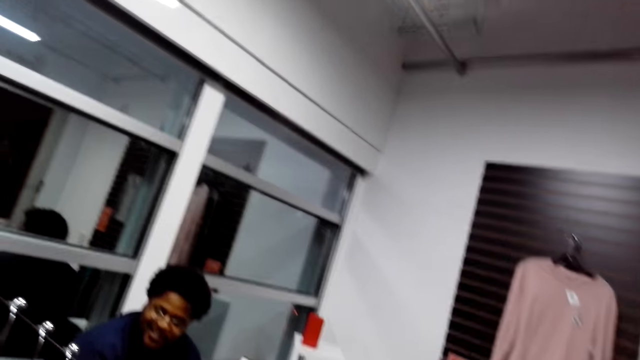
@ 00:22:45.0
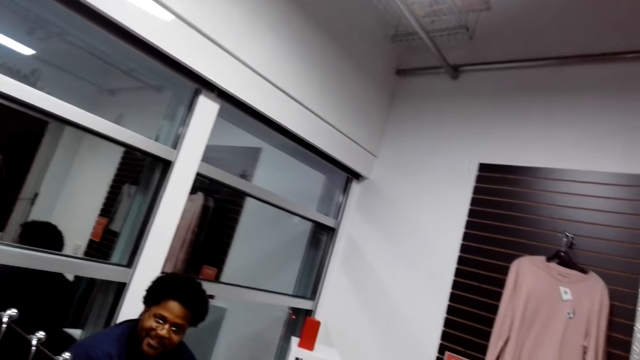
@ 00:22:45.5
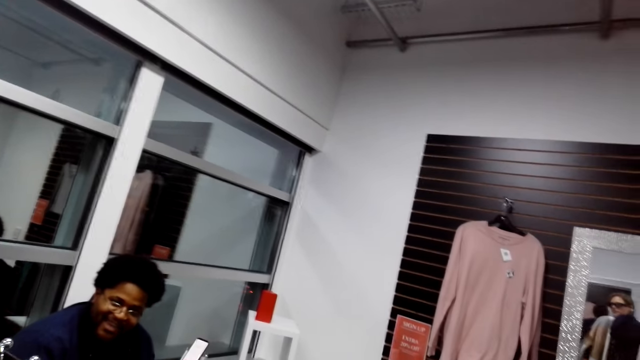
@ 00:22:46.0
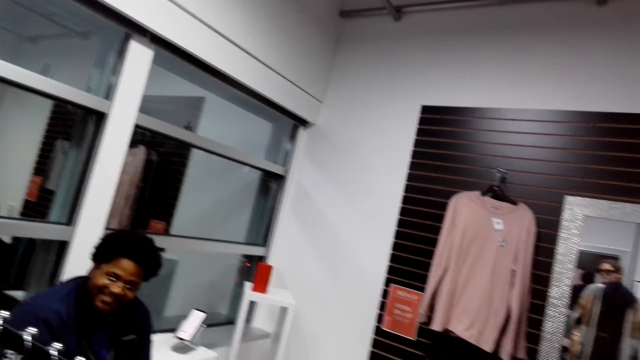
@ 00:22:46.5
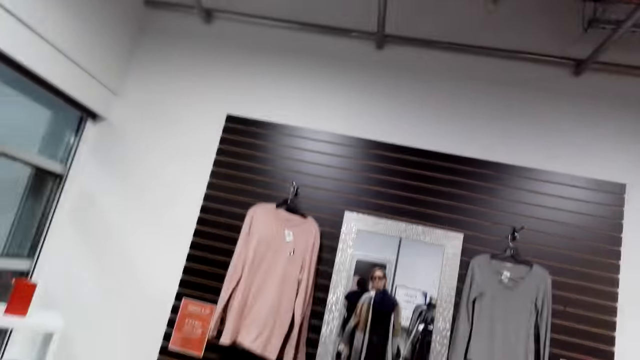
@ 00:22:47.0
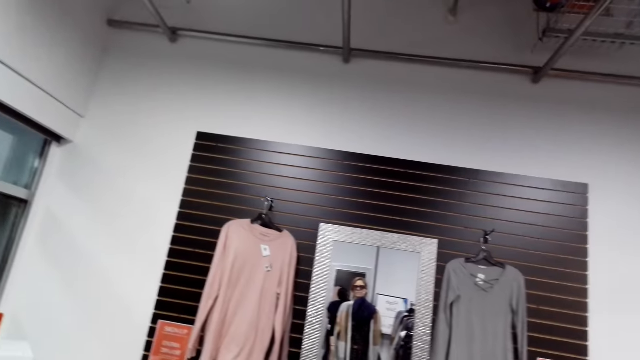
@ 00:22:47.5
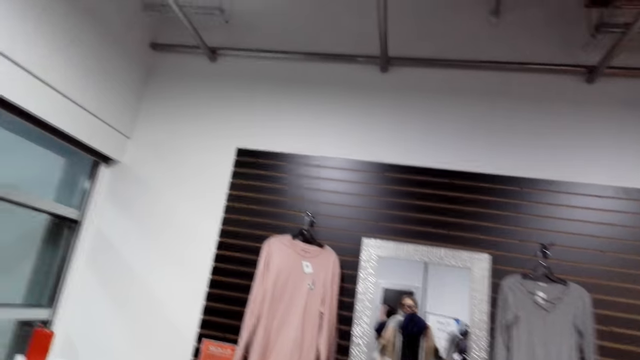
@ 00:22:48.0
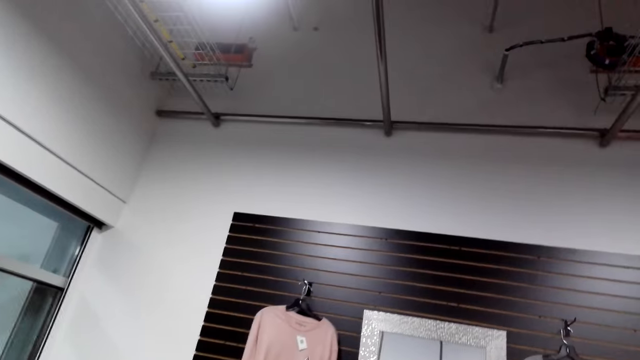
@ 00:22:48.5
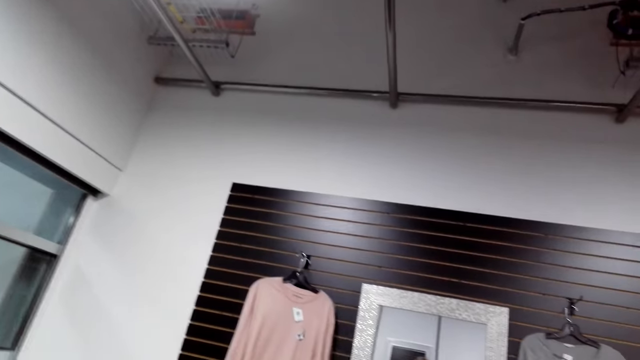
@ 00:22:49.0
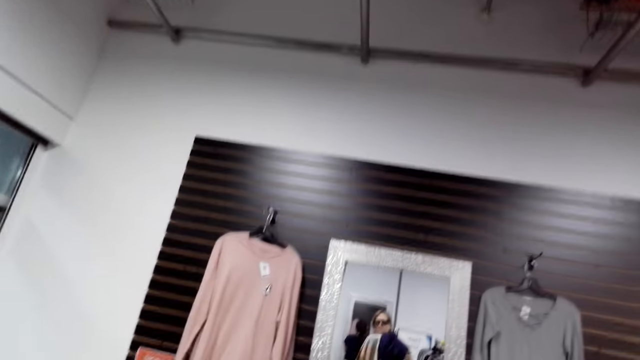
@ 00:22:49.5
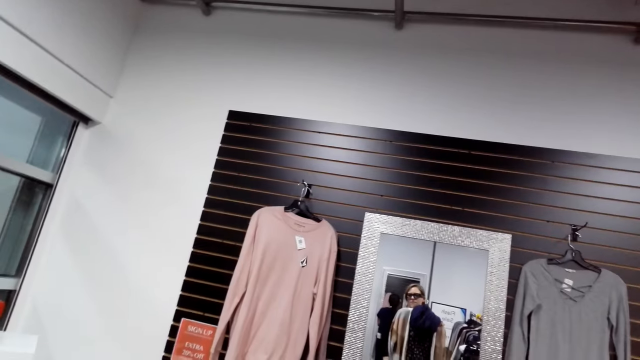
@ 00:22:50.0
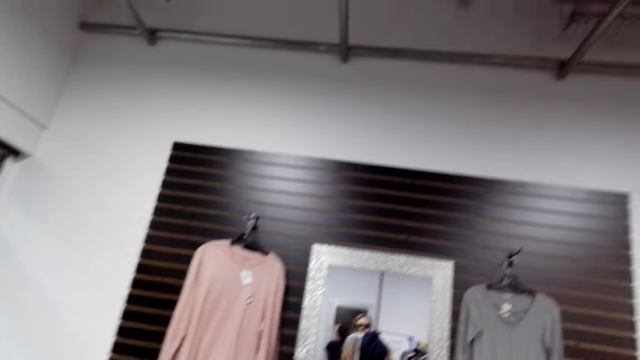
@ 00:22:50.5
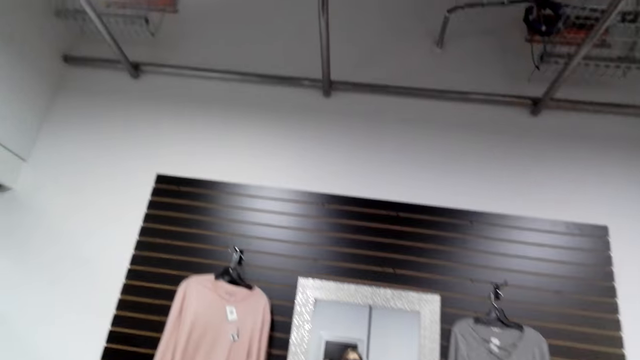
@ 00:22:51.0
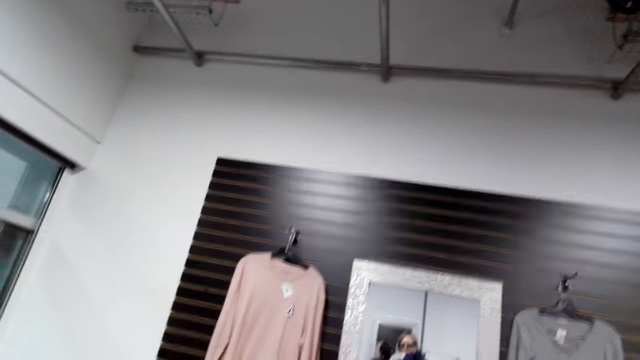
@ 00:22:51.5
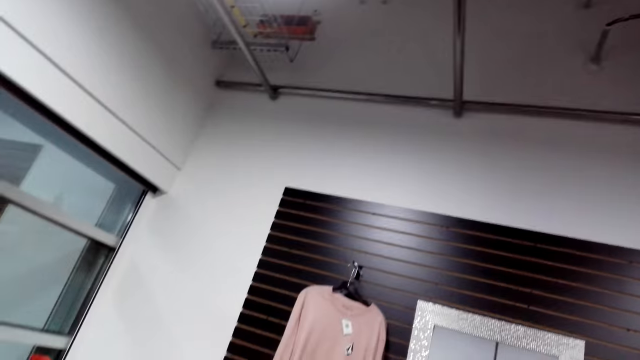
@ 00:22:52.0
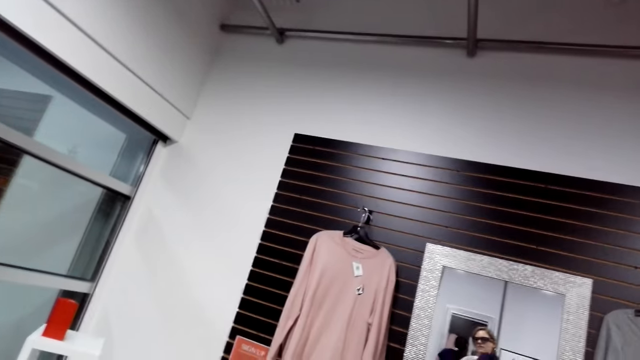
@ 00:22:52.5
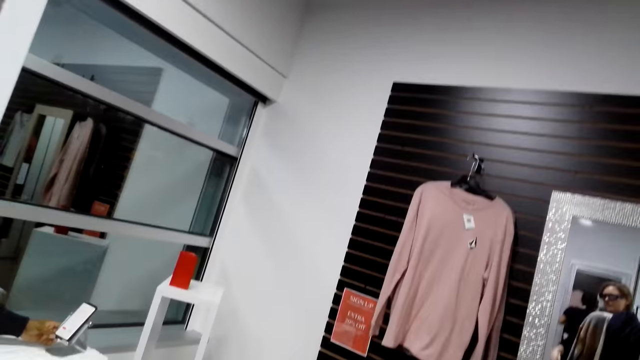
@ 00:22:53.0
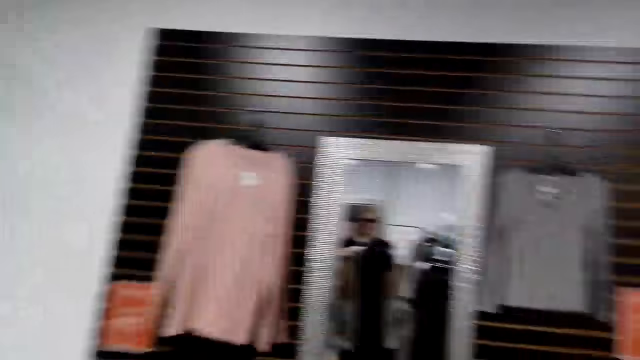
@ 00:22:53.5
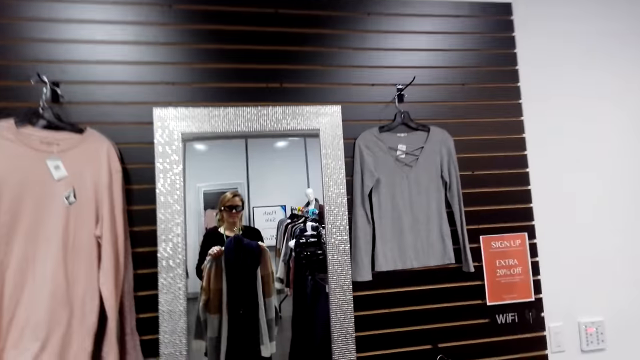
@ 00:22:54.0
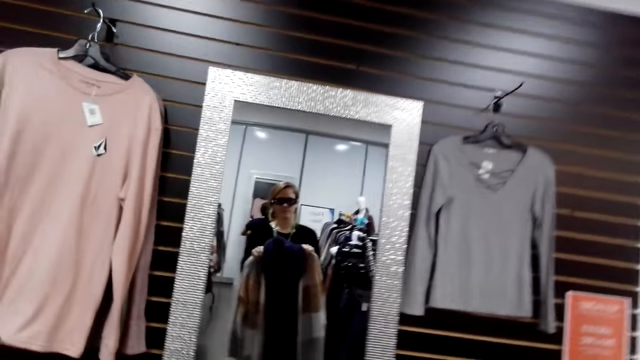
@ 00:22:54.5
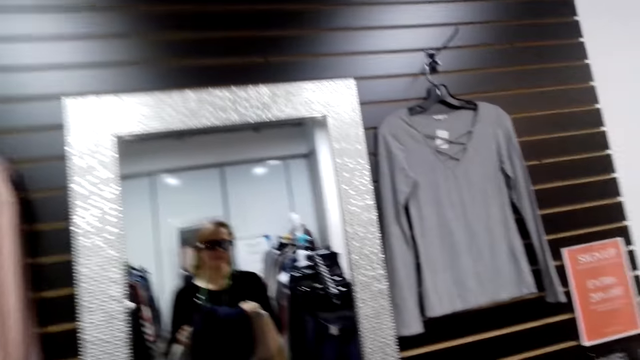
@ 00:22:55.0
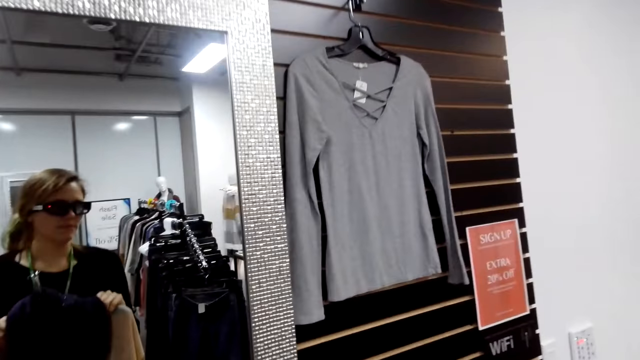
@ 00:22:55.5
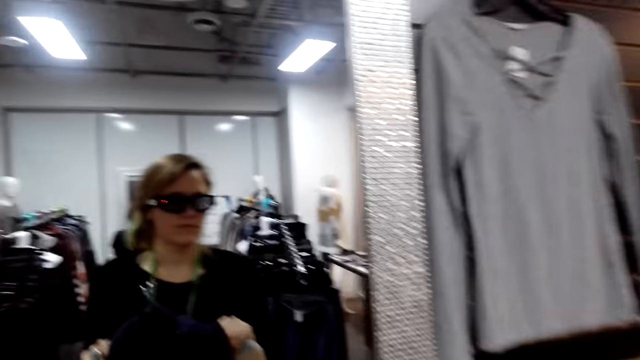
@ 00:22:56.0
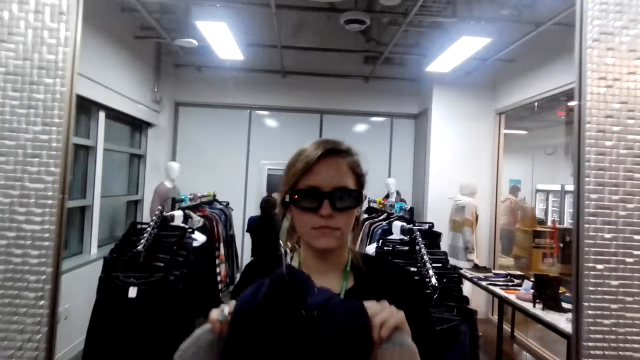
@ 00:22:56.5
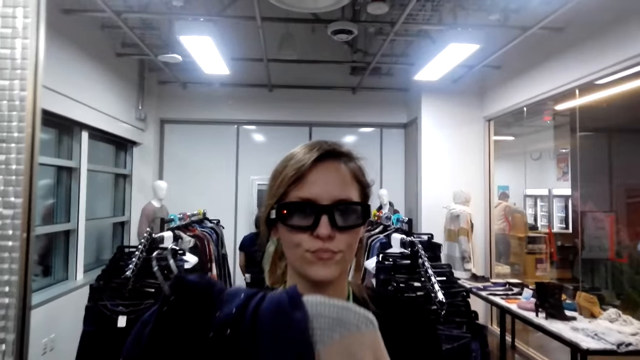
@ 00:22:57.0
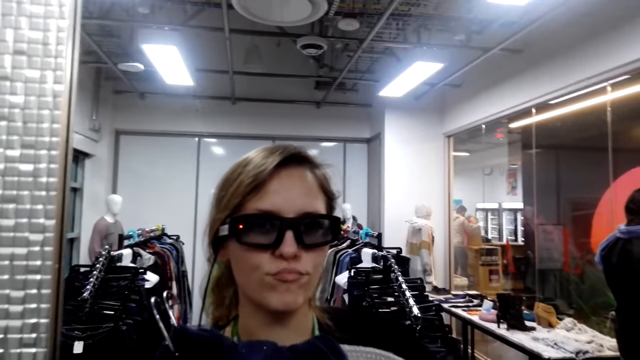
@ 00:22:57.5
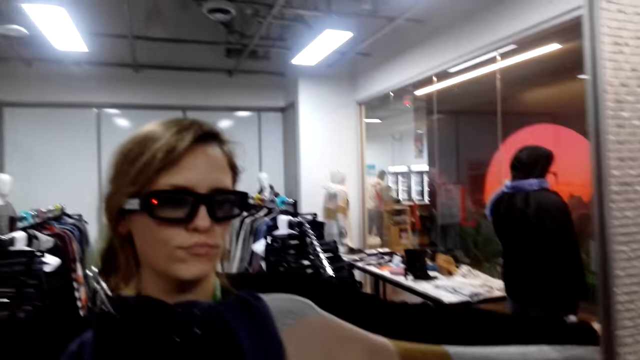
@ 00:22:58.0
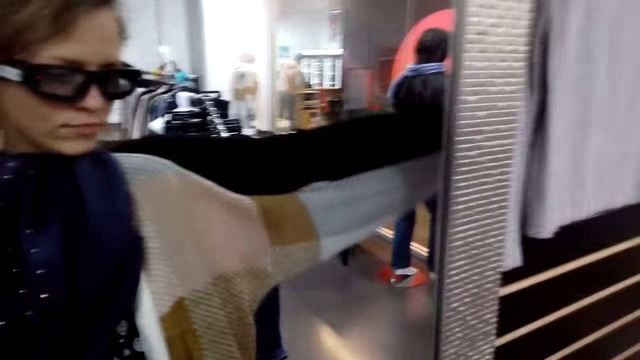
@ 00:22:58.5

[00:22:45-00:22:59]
Another man sits against the wall. The camera wearer turns around. They stop walking. They hold a cloth. The man holds a phone. The camera wearer turns around. They walk to the mirror, turn to the side and hold the cloth.

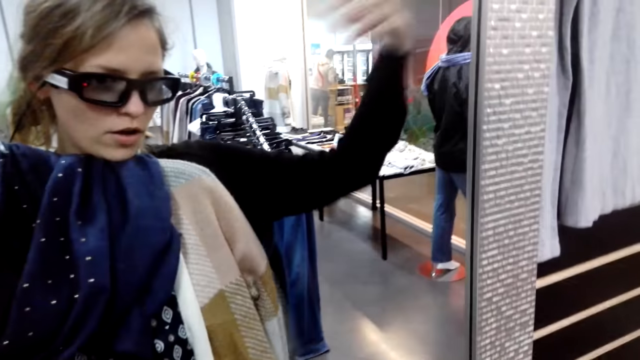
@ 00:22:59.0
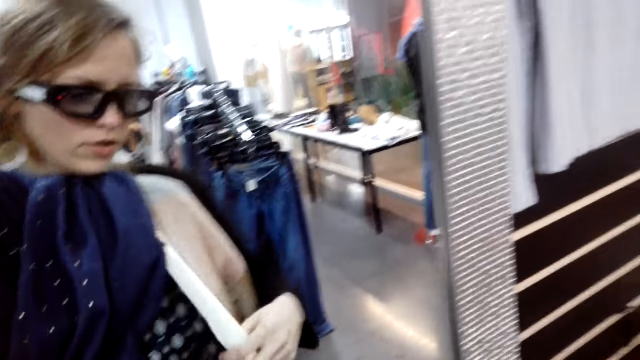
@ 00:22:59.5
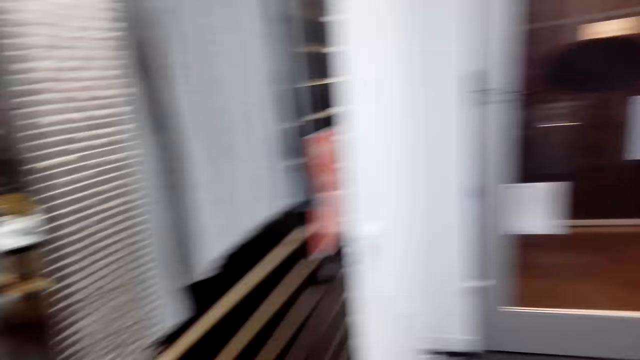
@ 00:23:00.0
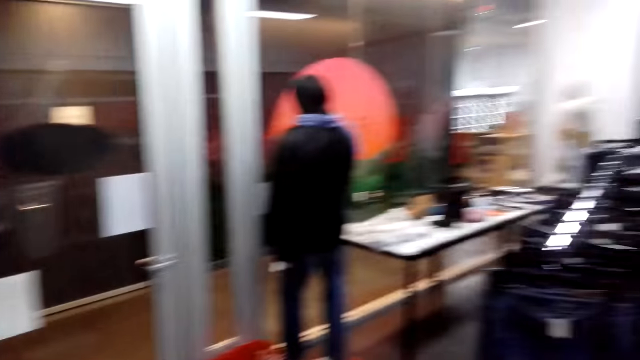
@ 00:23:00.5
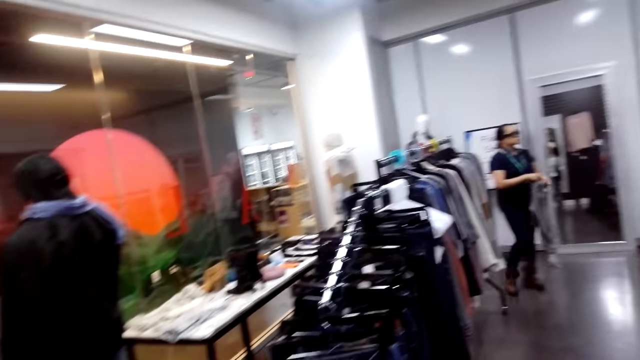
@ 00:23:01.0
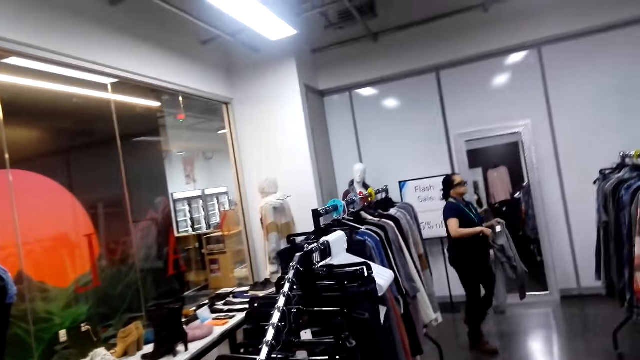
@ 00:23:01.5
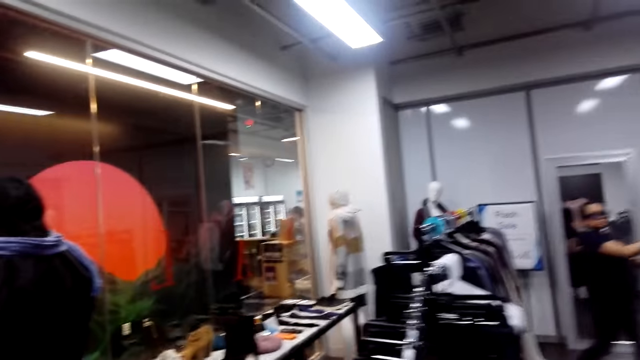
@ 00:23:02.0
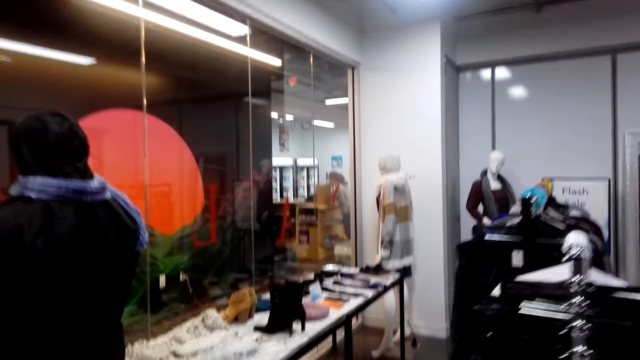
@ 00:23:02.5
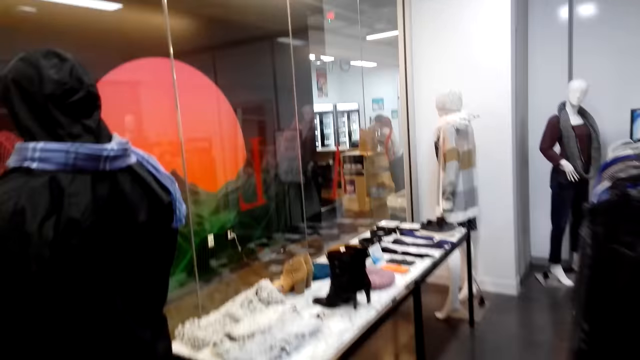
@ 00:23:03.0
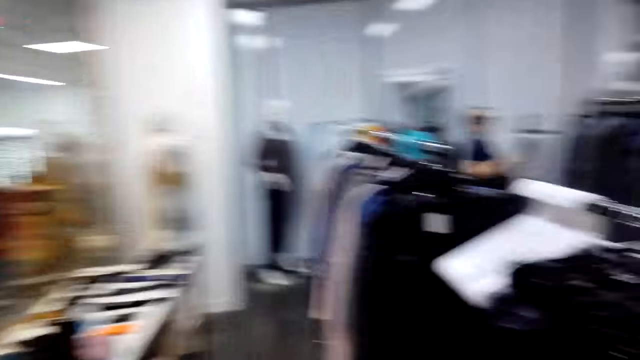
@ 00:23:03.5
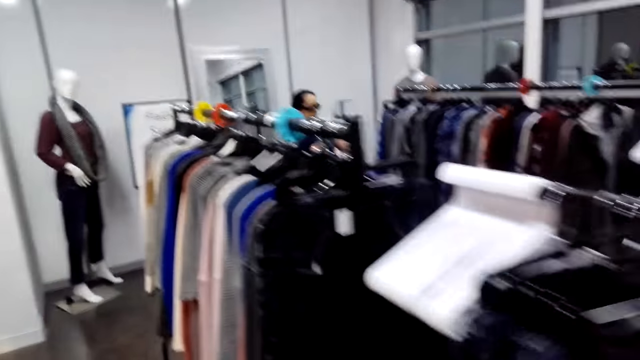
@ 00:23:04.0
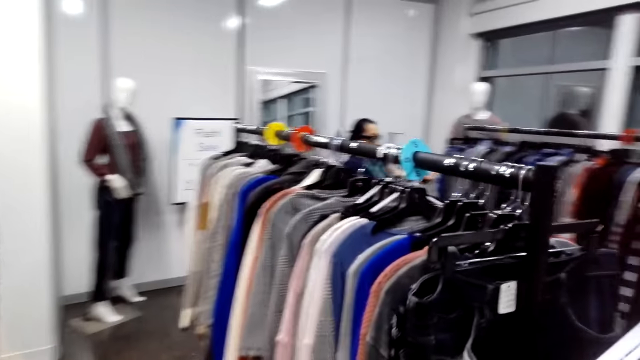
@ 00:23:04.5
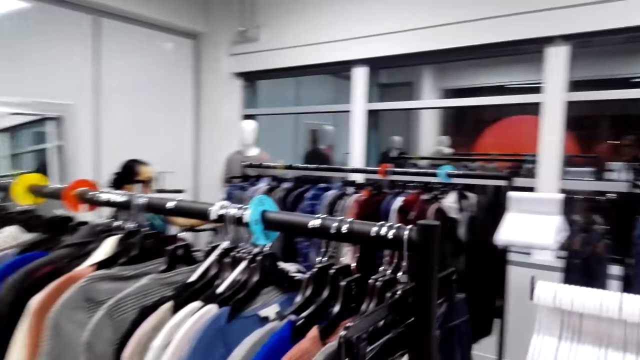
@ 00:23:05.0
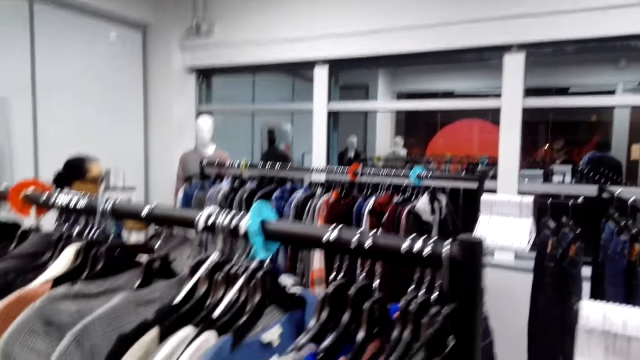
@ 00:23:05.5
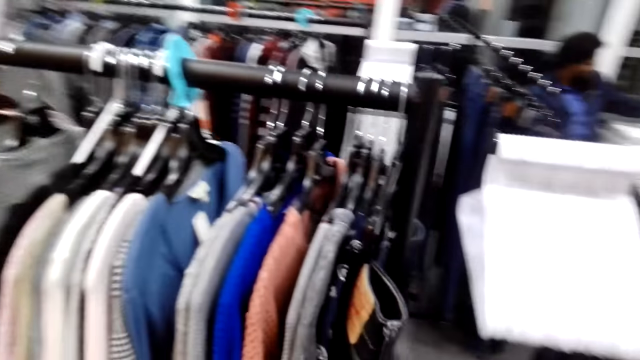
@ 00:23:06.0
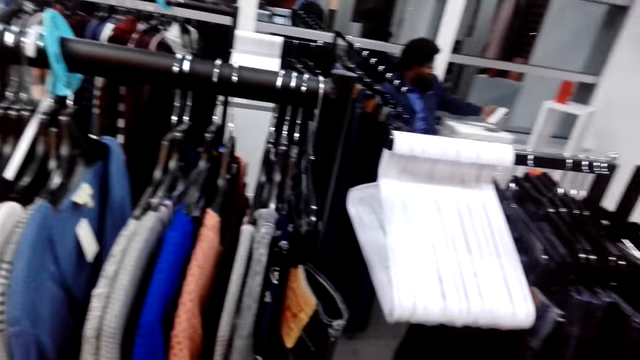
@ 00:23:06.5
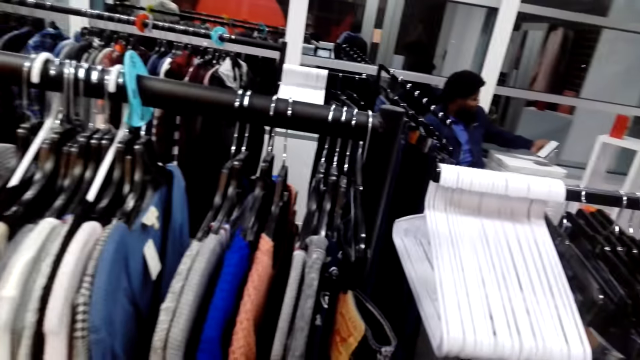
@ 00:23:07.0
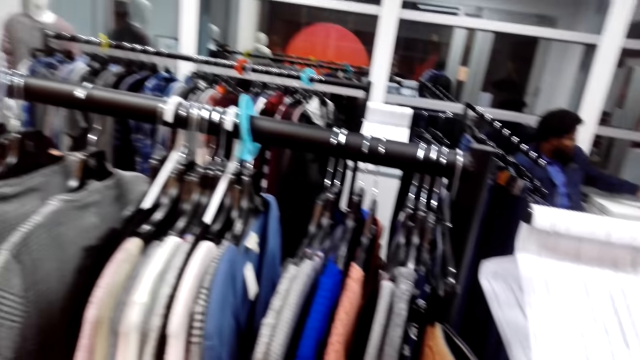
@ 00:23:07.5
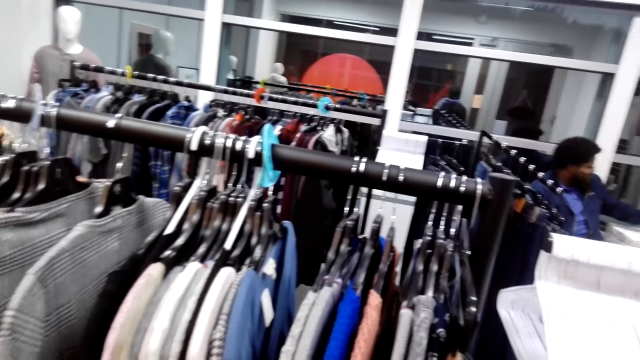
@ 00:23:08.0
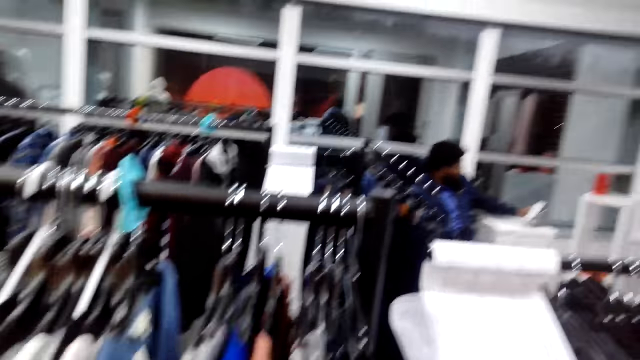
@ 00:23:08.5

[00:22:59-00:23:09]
The camera wearer stretches the sweater sleeve. They turn to the side. They turn around. They walk around. They turn to the side. They walk around. They turn to the side. They walk towards clothes.
